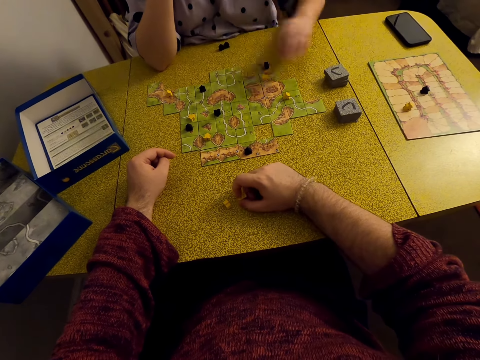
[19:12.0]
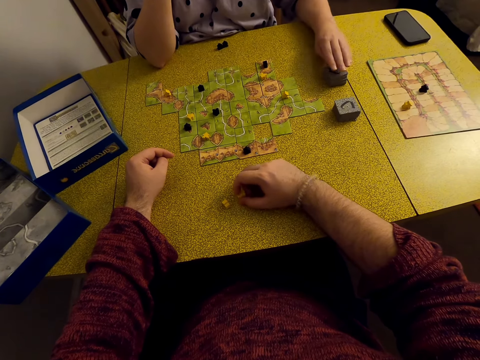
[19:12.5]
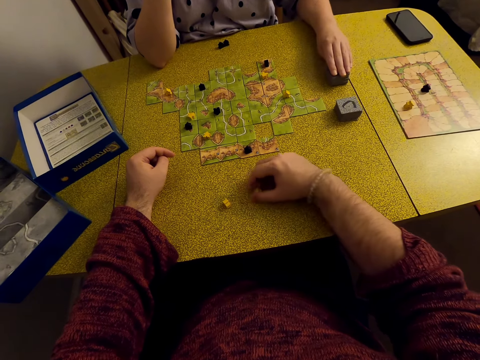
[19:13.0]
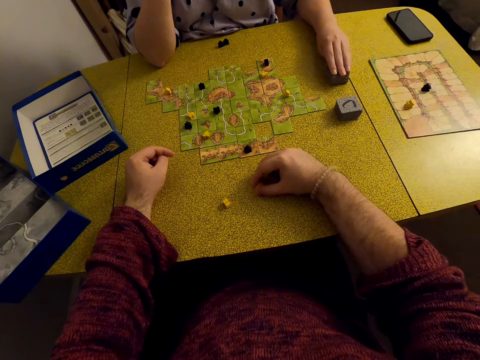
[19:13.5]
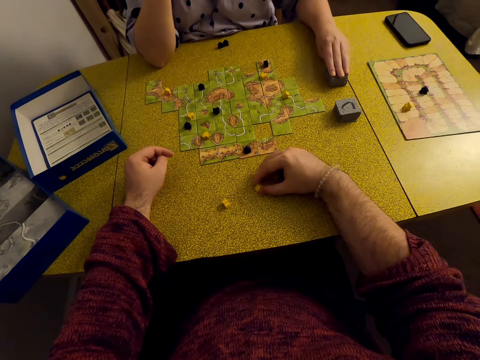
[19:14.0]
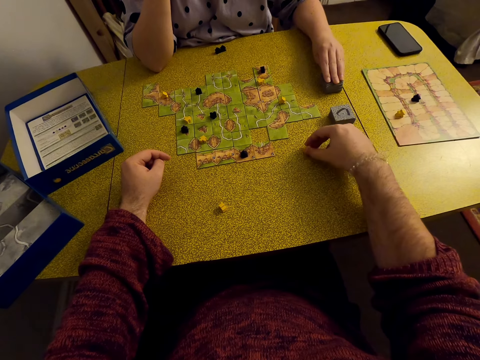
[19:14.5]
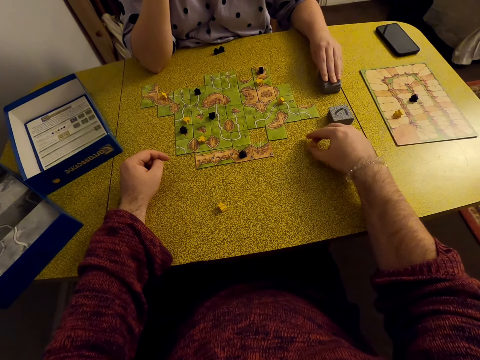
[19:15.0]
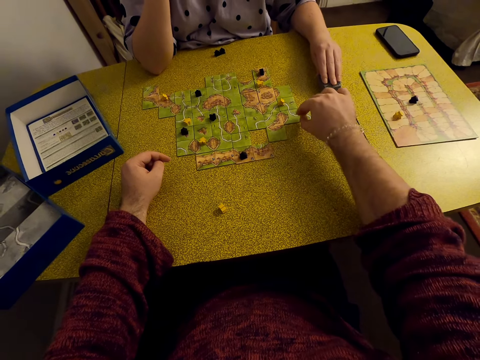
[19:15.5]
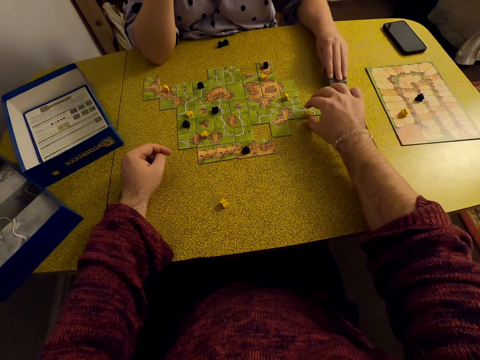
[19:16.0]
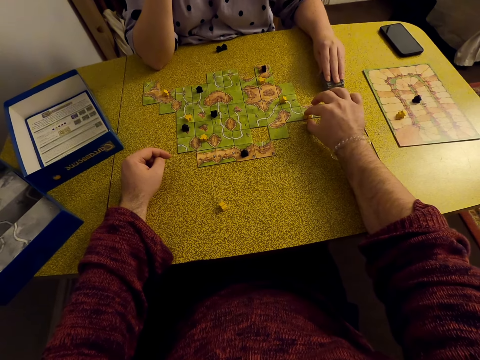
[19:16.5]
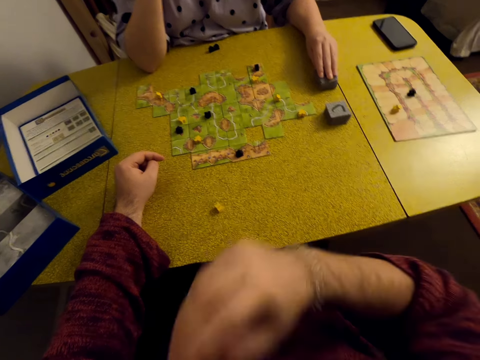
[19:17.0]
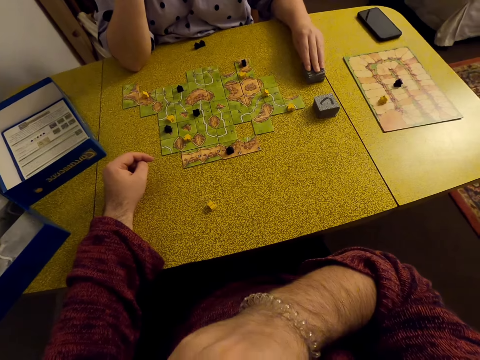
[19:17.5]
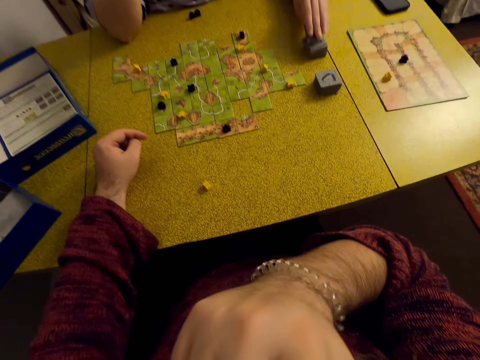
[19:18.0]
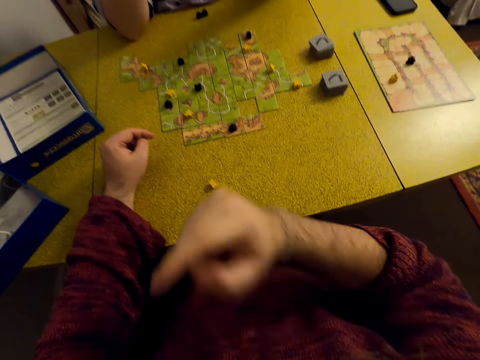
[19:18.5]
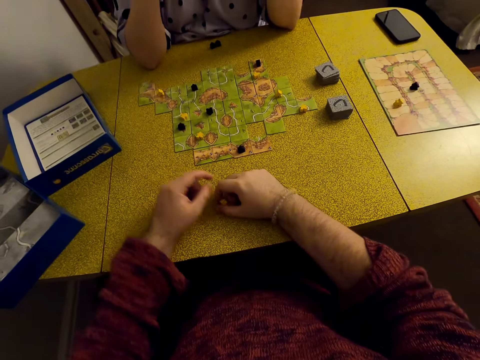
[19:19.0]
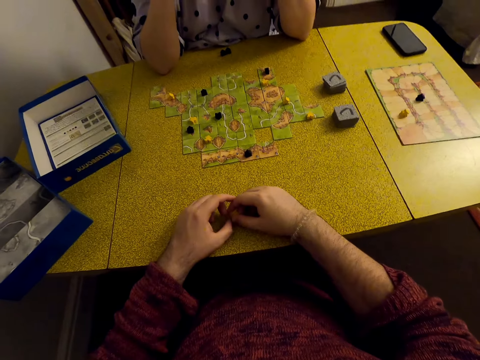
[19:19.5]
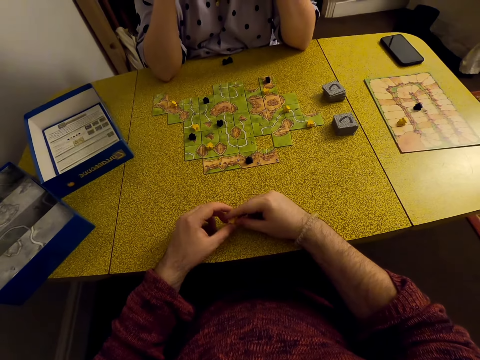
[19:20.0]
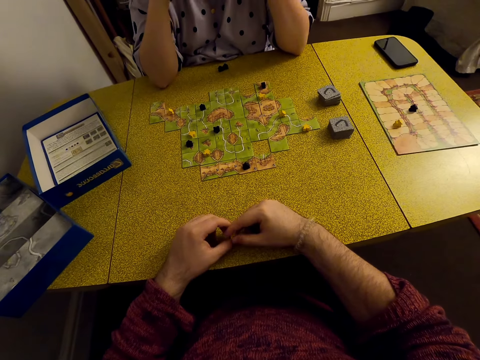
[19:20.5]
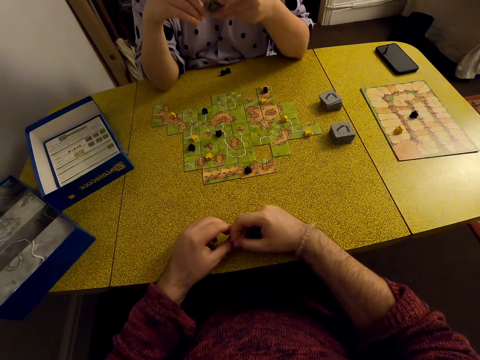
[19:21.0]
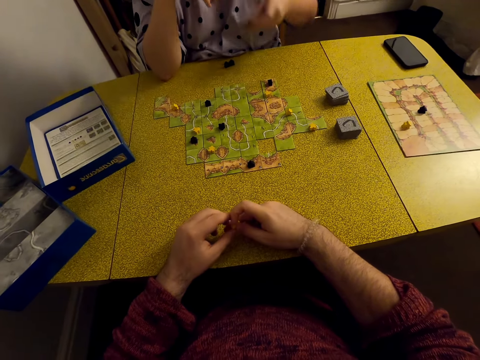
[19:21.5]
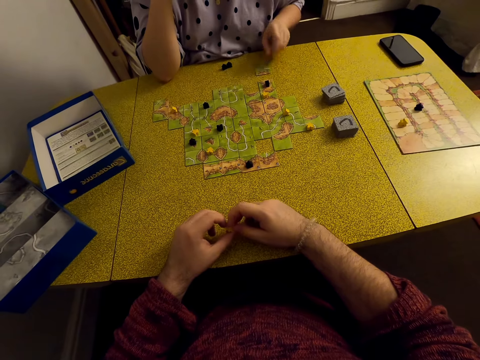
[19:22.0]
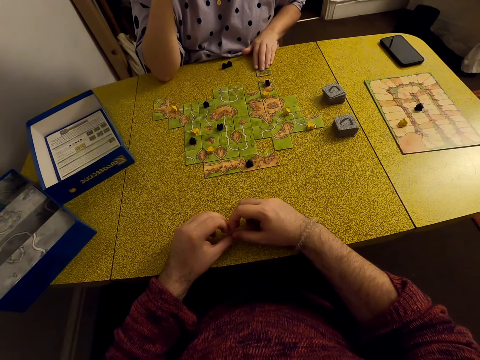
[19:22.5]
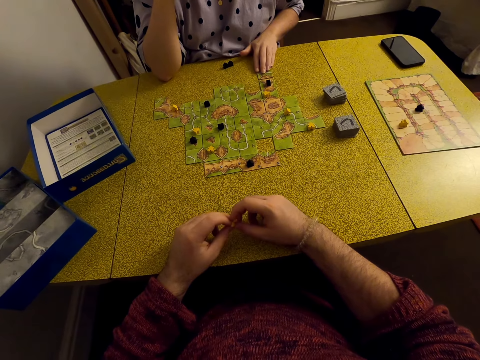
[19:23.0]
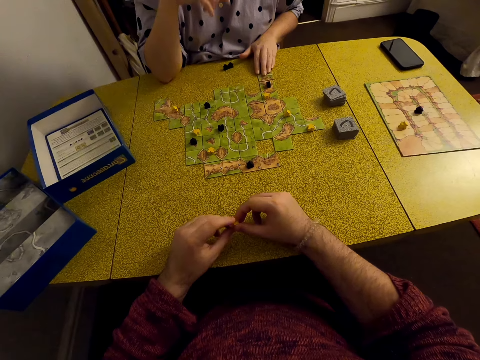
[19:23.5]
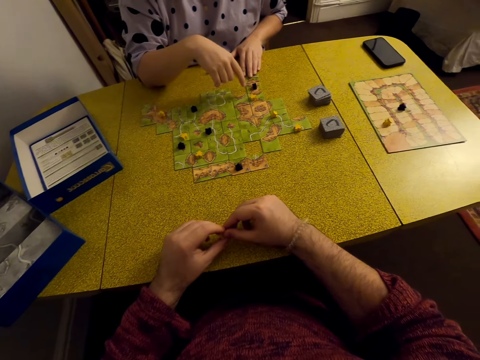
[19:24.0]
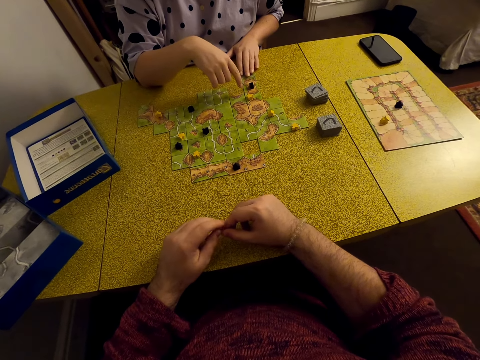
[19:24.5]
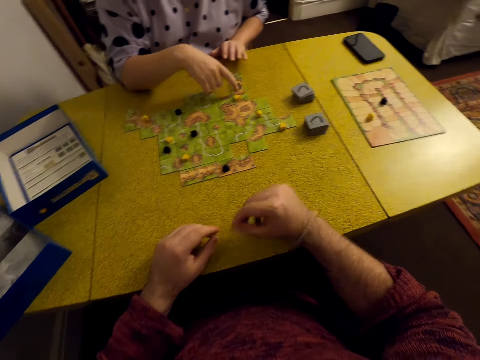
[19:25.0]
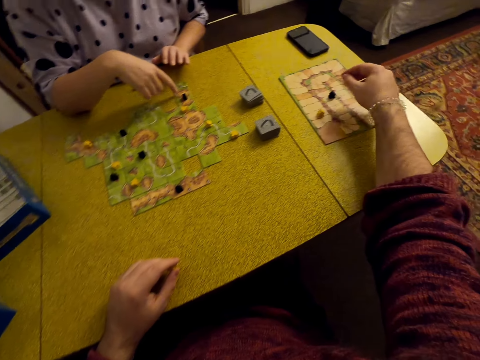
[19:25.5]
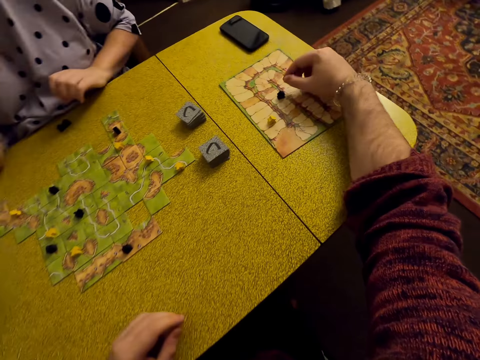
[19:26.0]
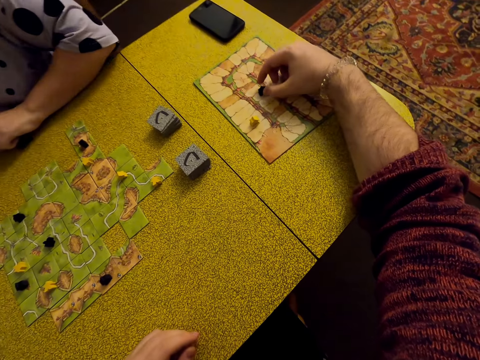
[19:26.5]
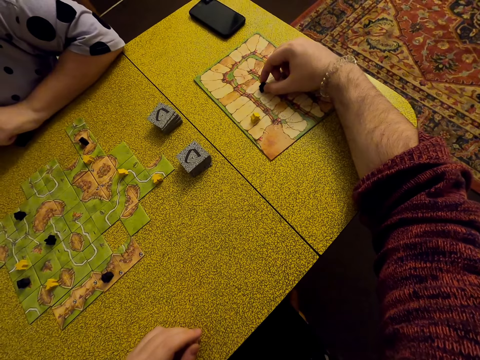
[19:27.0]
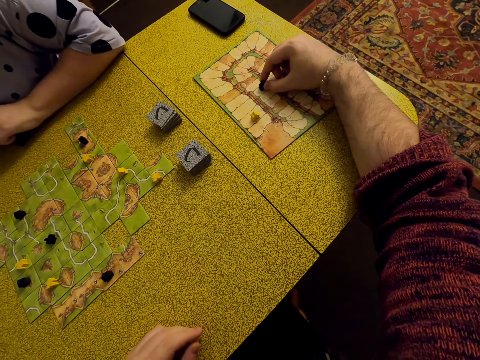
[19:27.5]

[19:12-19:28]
A lady picks a tile. The camera wearer touches the stars. They put a meeple on the road. The lady picks a tile. The camera wearer plays with the meeple on the table. The lady puts the card on the table and plays the Carcassonne game. The camera wearer plays the Carcassonne game.

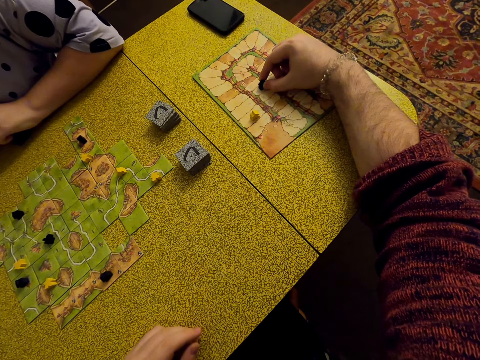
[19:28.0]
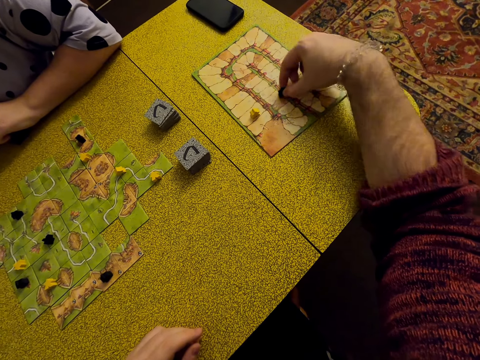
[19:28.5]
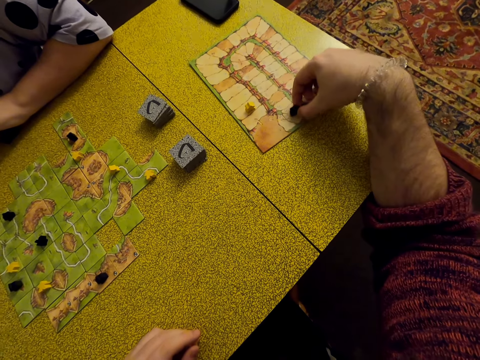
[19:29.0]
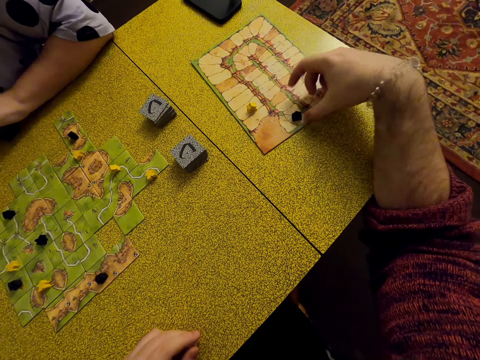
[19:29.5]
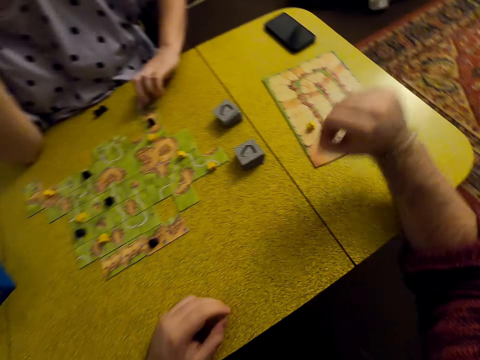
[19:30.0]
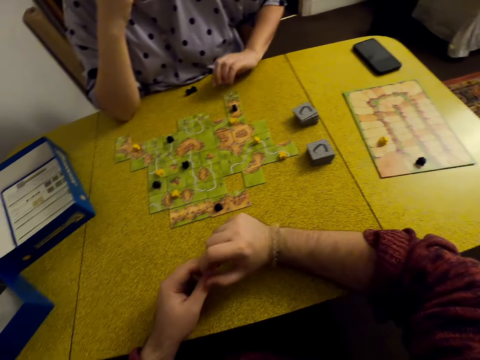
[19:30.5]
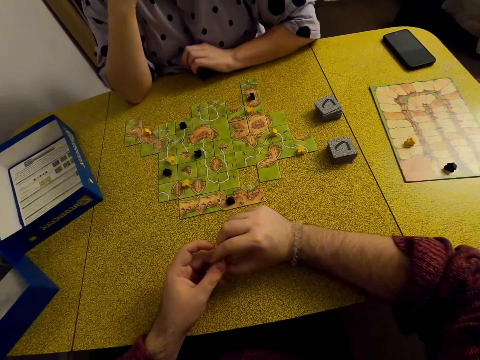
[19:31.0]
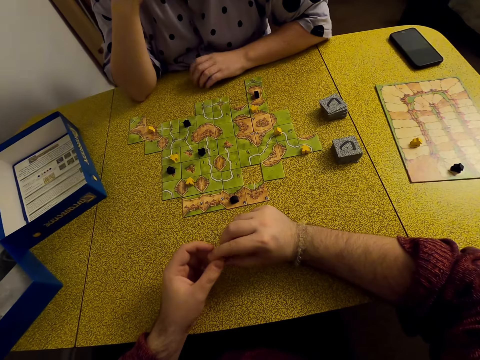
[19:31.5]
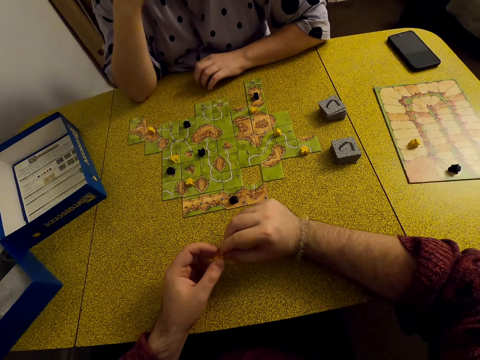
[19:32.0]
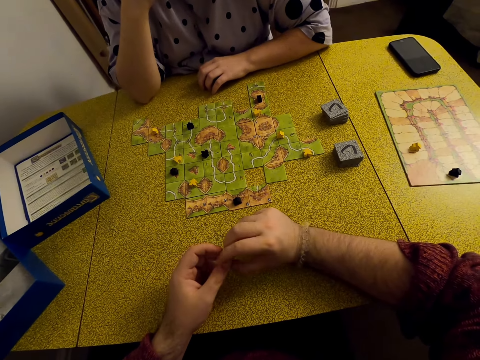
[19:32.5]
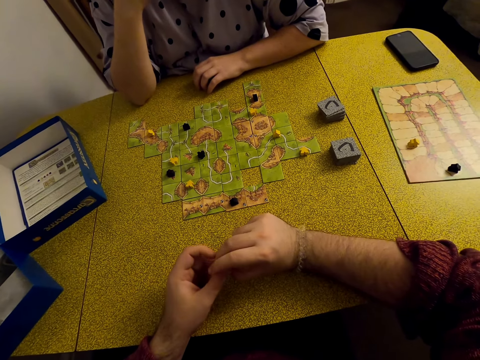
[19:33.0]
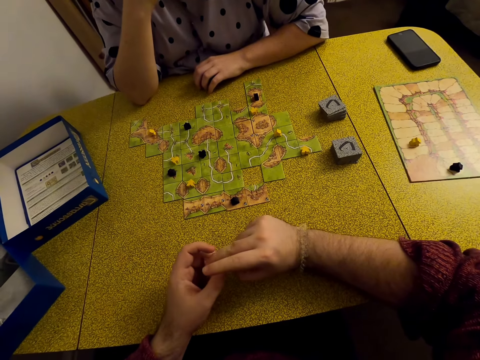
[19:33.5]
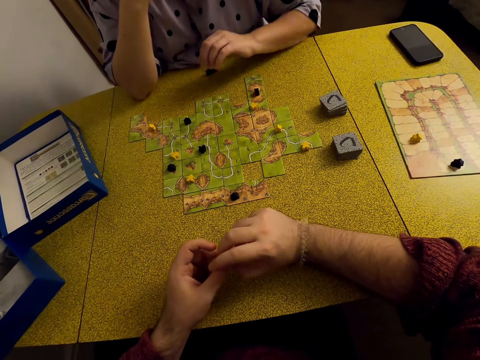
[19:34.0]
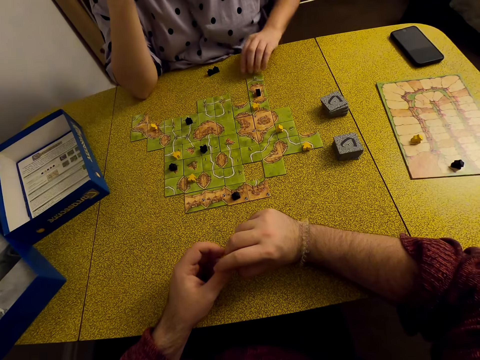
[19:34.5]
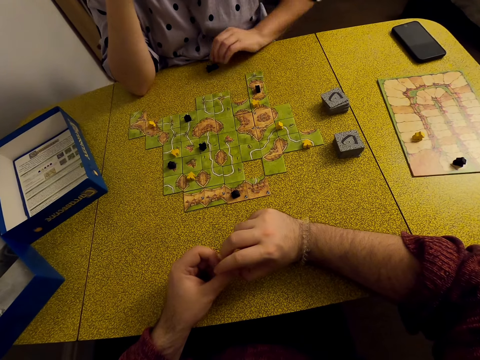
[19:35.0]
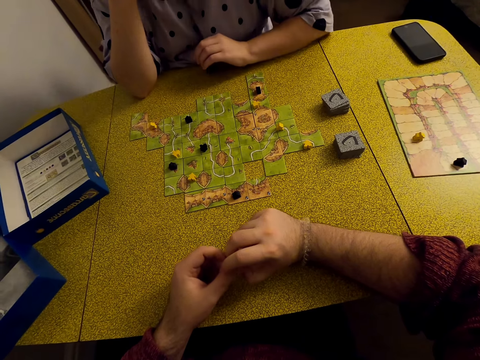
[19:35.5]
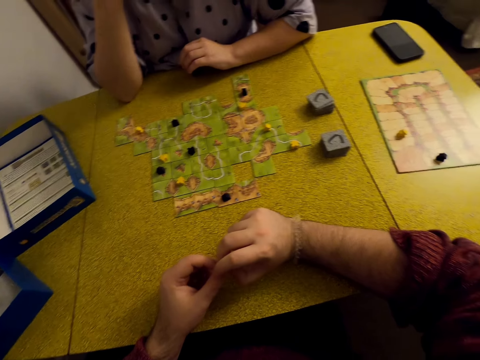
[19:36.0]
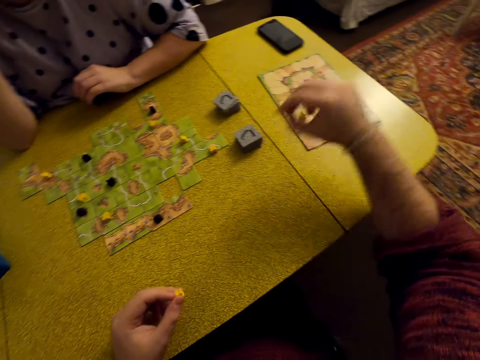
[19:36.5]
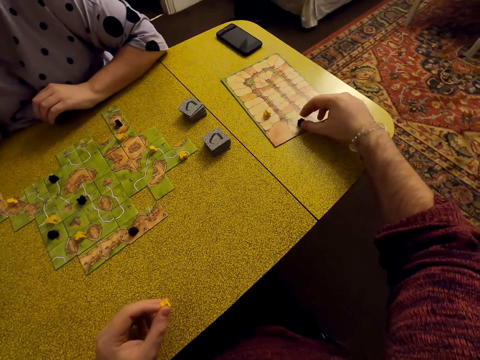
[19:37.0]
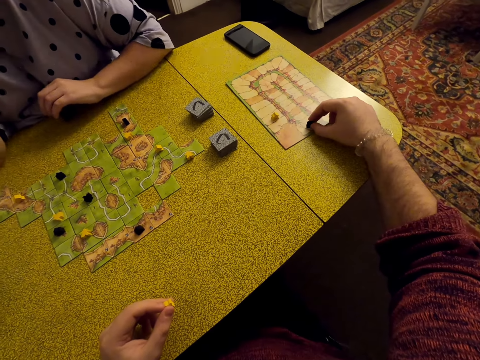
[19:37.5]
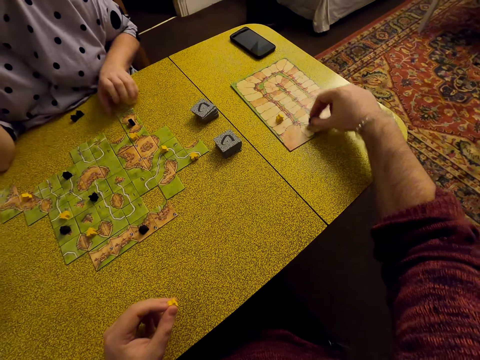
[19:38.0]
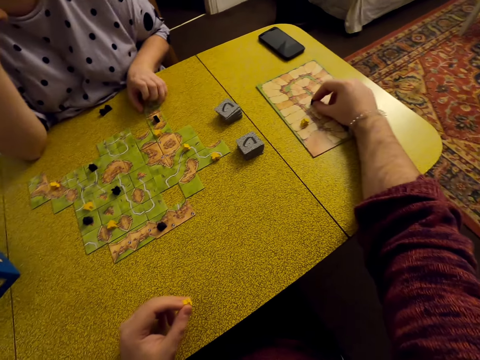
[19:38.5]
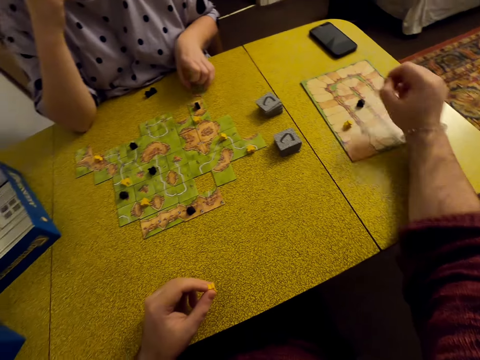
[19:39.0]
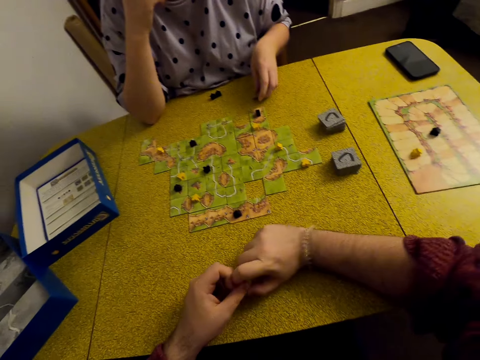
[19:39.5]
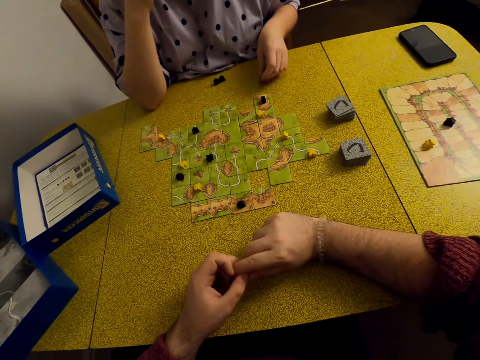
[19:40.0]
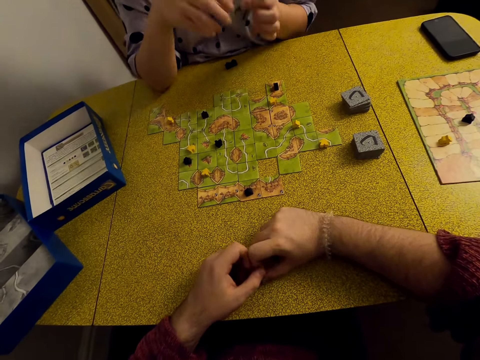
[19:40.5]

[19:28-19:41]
The camera wearer moves the star. A woman touches the card. The camera wearer plays with a meeple on the table, plays the Carcassonne game, and moves the star.
